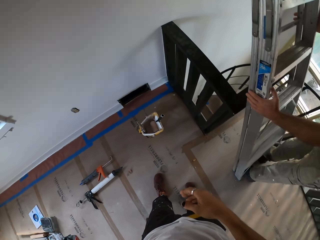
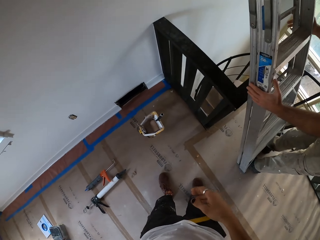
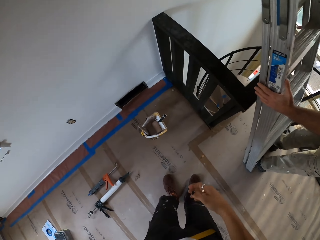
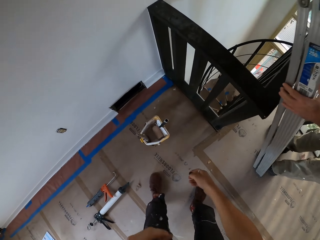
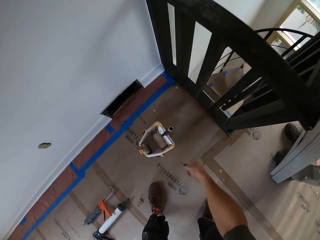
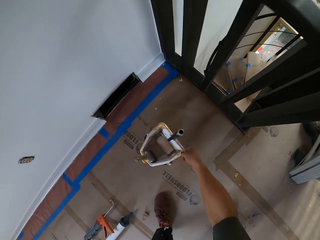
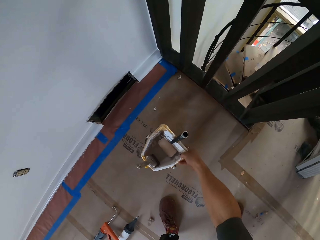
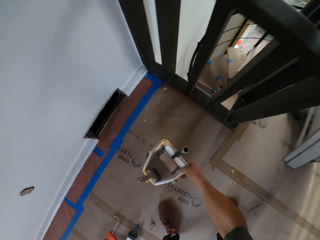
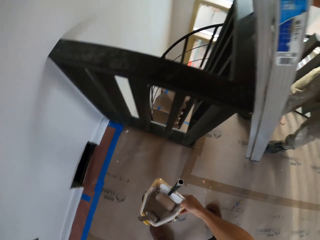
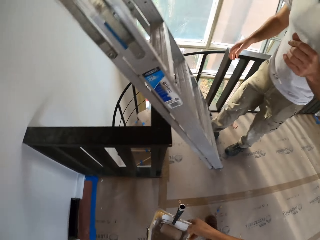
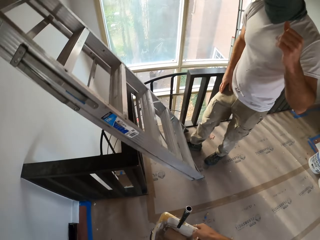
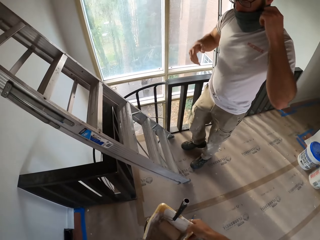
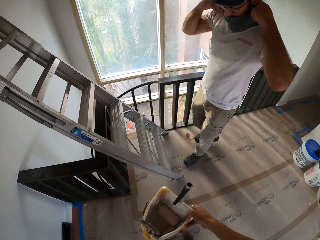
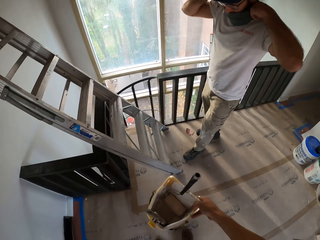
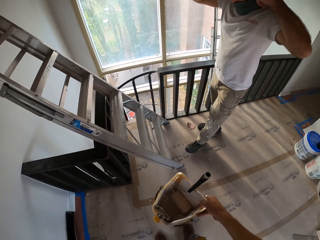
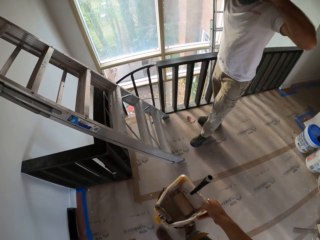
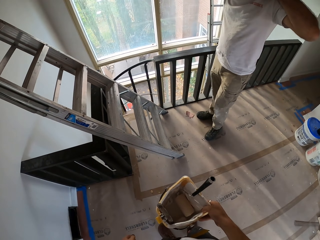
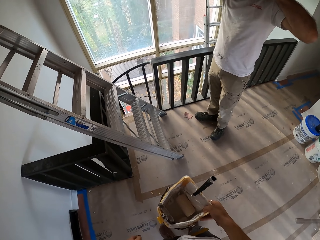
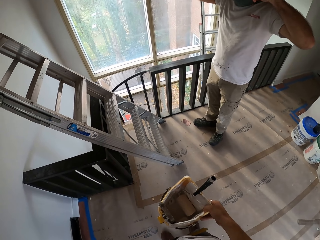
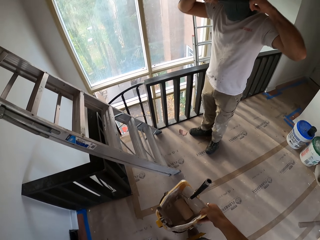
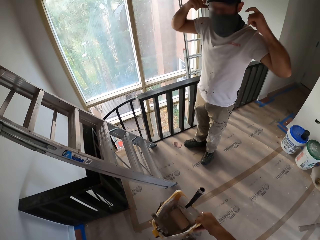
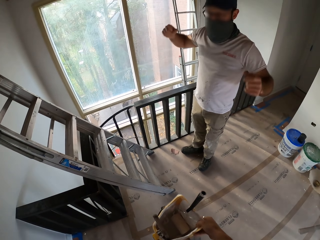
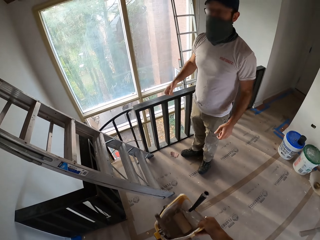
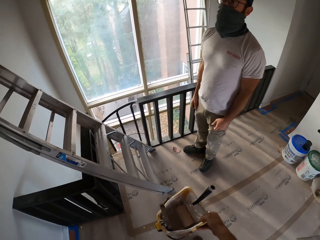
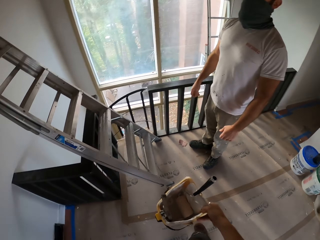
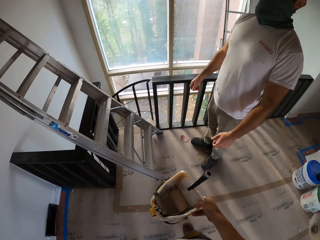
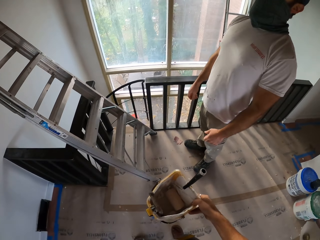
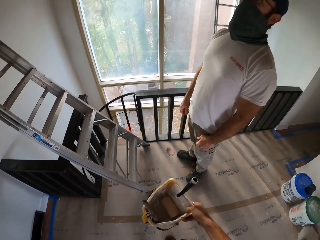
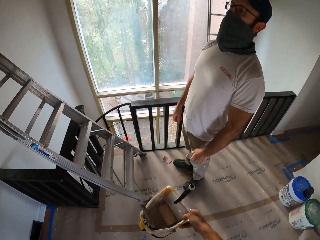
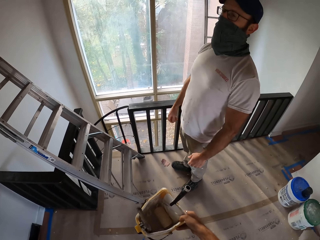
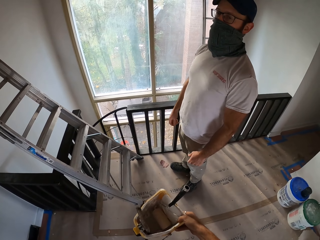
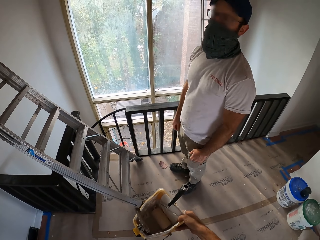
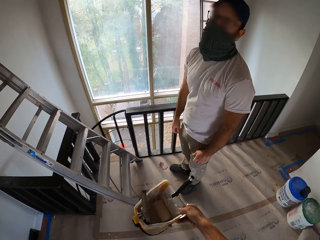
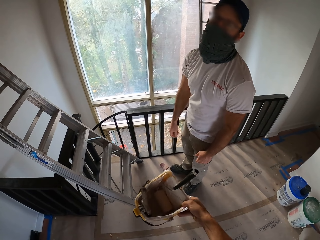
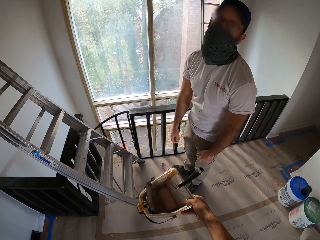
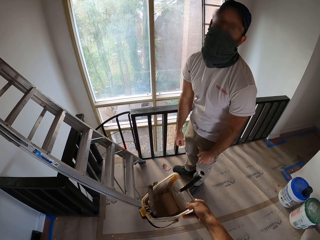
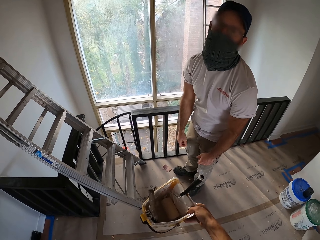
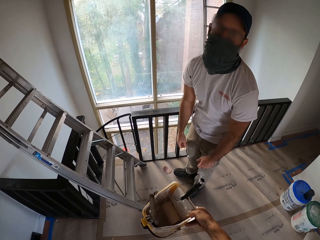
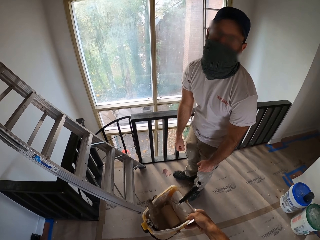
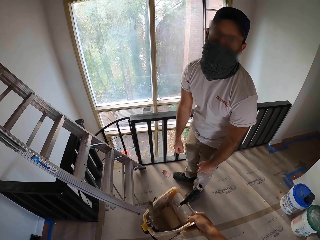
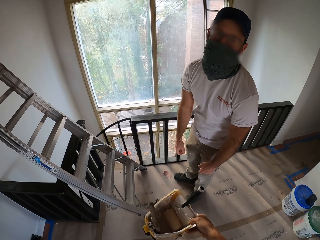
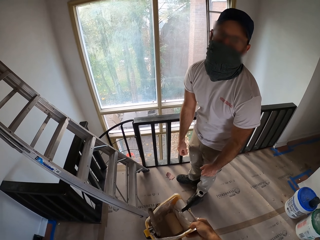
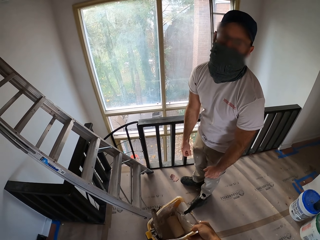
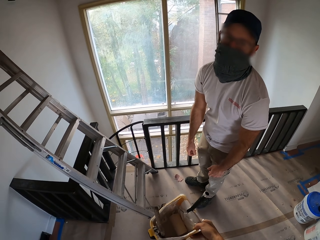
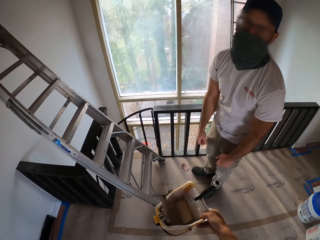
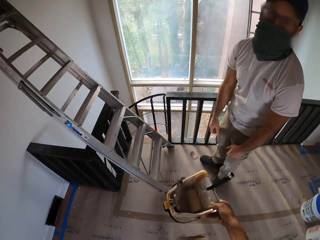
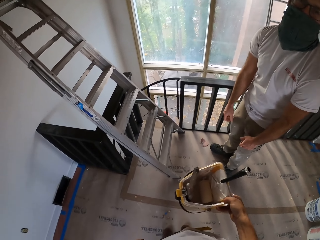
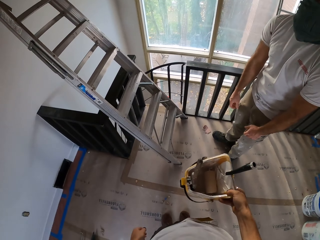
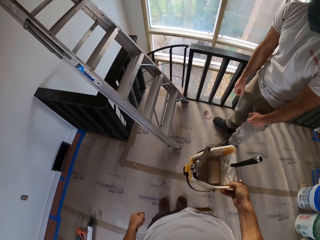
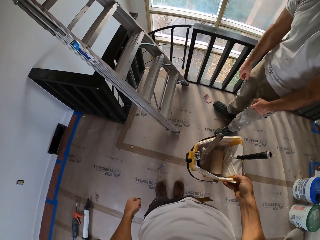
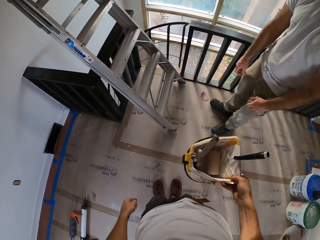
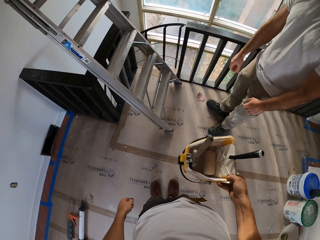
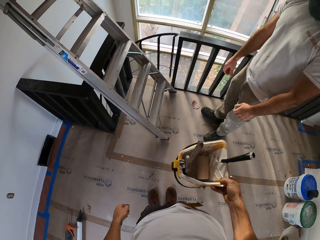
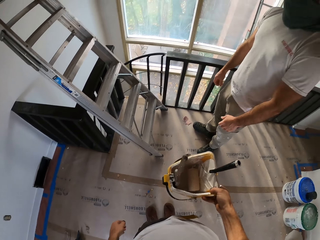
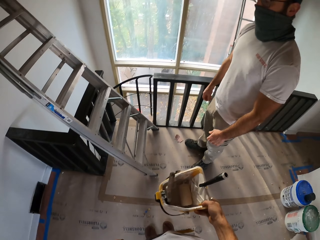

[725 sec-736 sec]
The camera wearer looks around the house. They bend down, pick up the container on the floor, and stand up. A man holds the cloth around his mouth. The camera wearer looks around the house. They converse with the man.

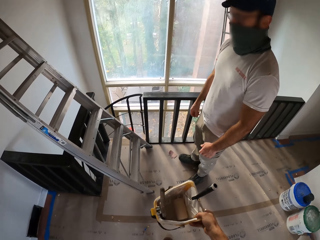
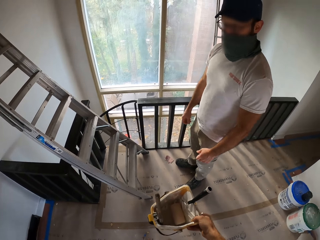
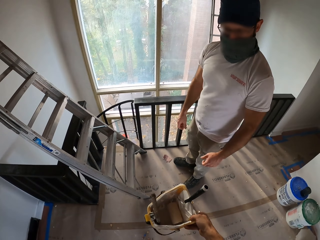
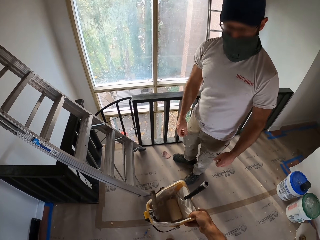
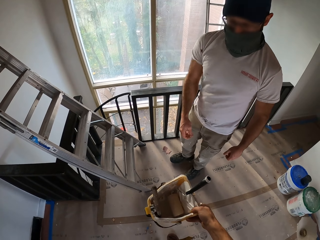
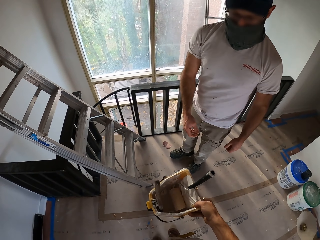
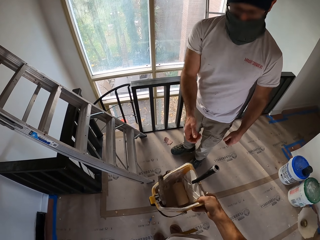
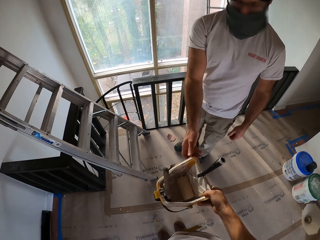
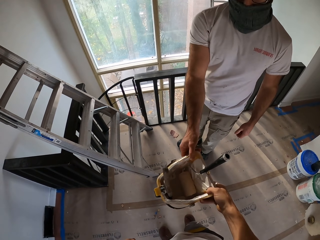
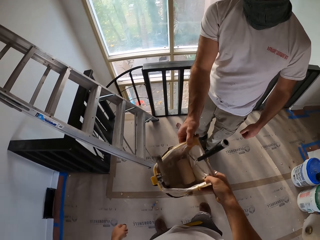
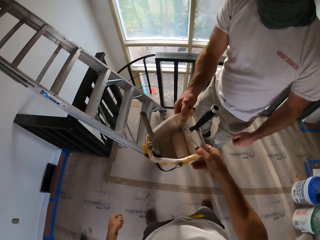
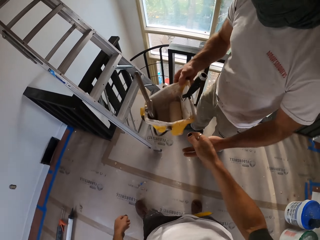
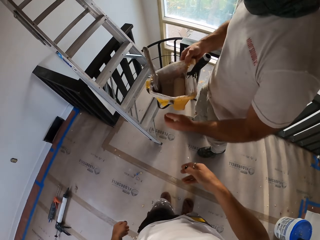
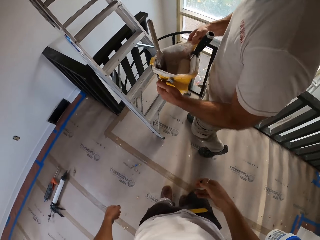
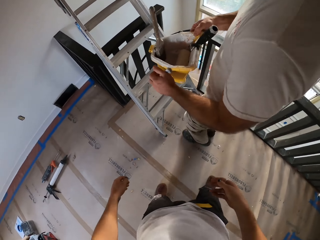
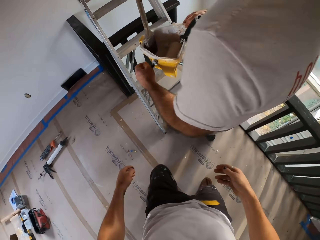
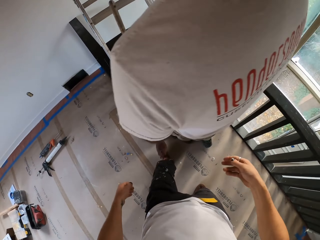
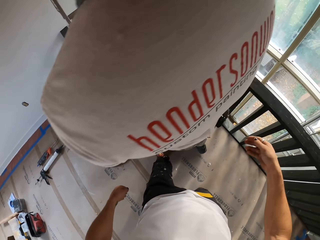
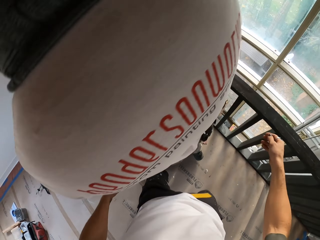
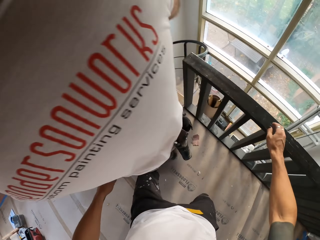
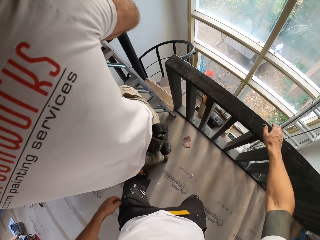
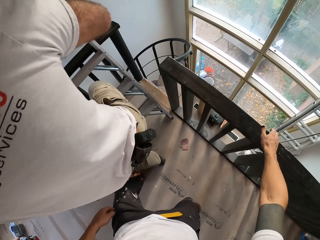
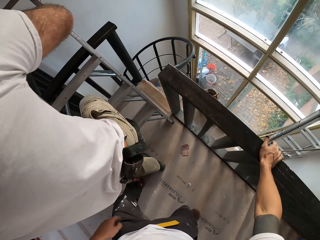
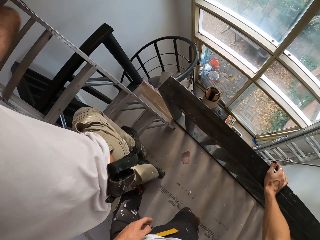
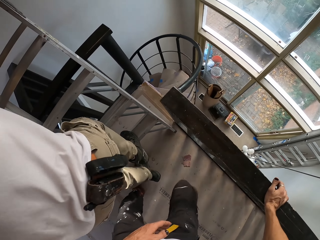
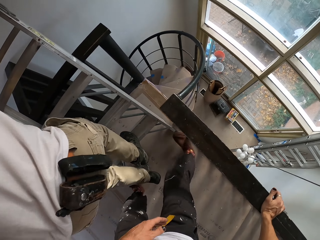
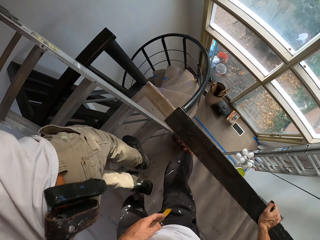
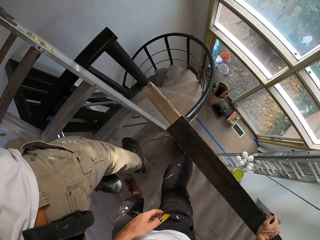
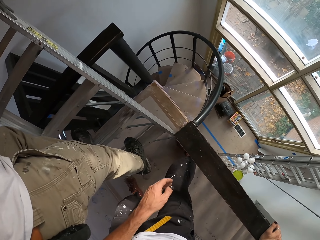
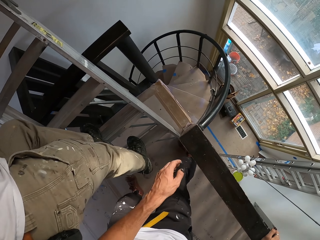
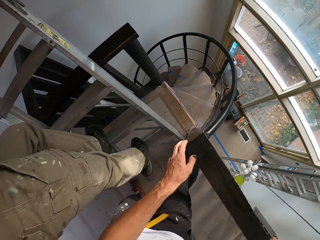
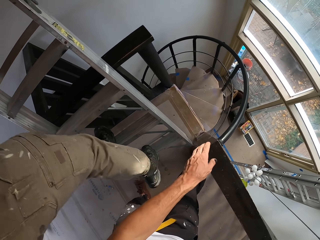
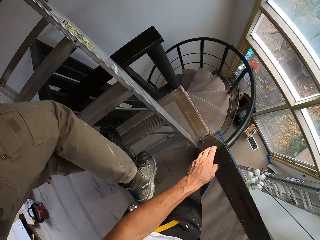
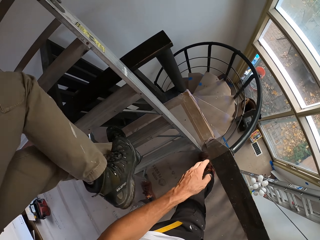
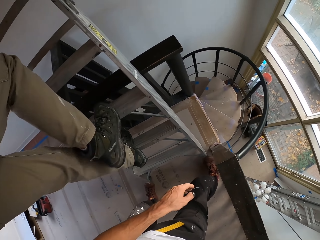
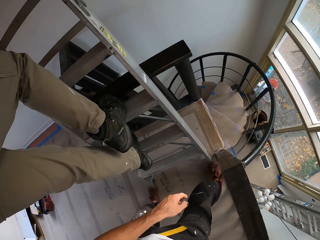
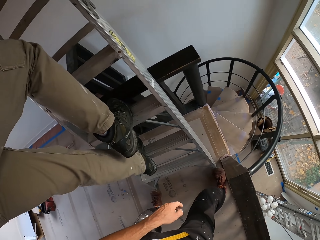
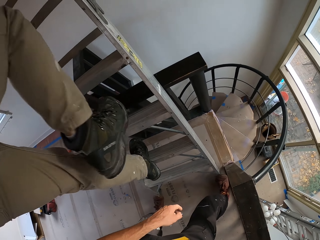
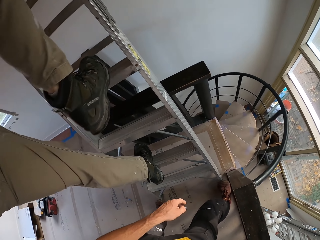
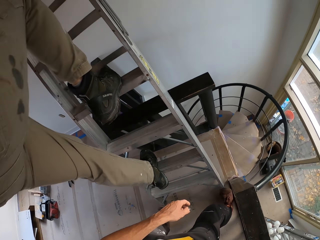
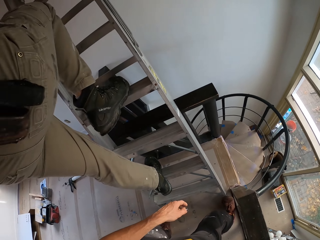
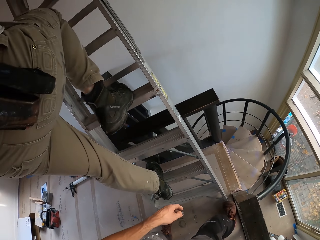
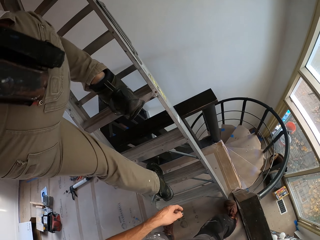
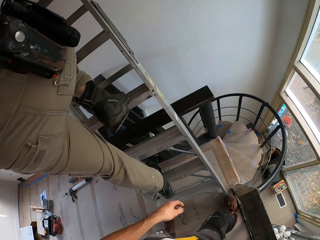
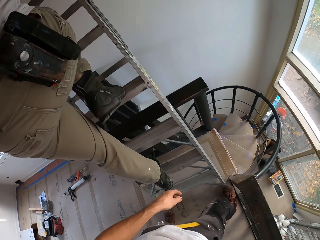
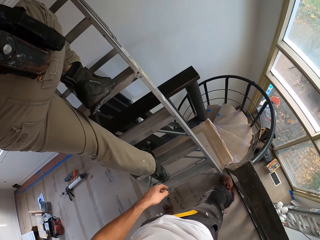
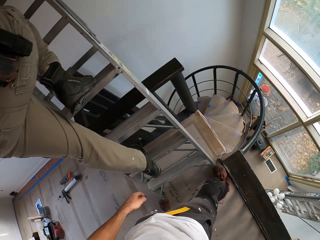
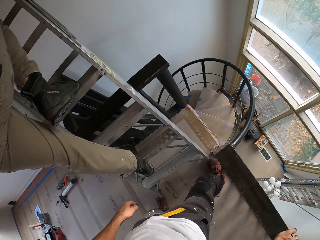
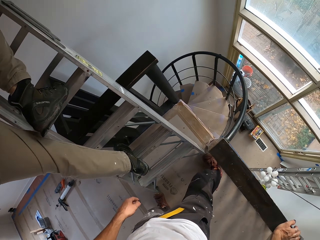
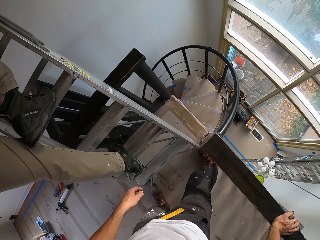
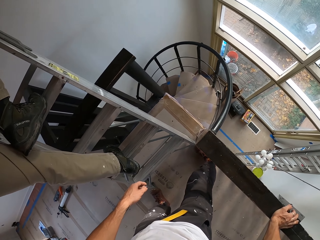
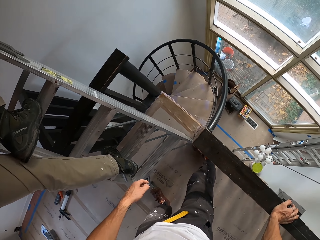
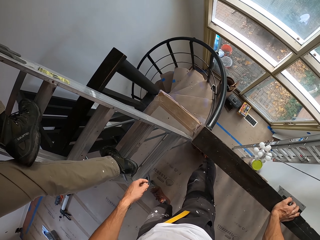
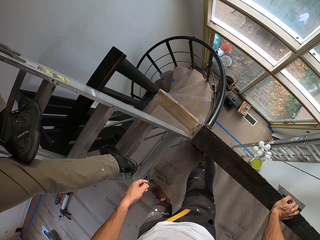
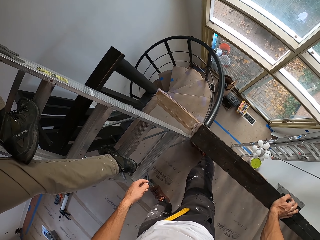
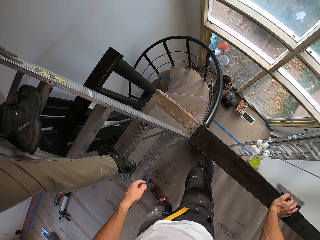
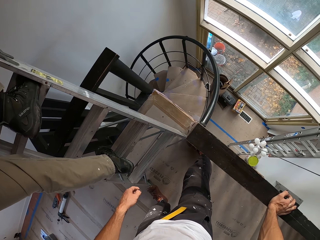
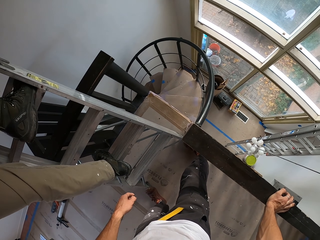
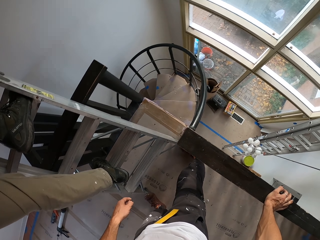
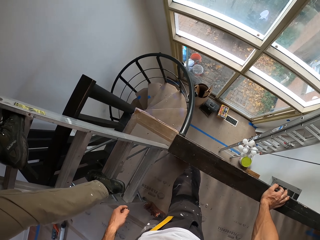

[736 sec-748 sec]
A man picks up the paint bucket or container. The camera wearer gives the container to the man. They hold the top rail. The man climbs up on the ladder.
